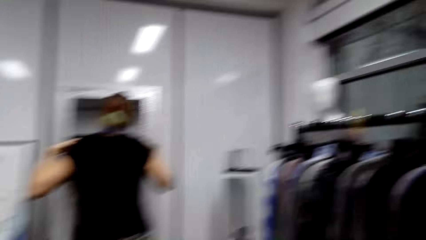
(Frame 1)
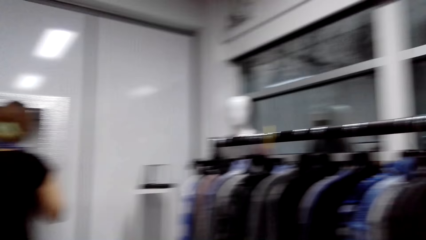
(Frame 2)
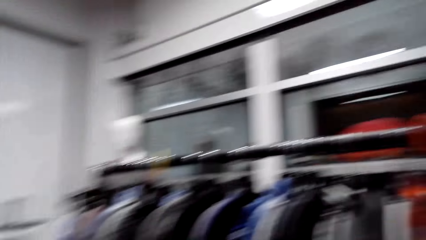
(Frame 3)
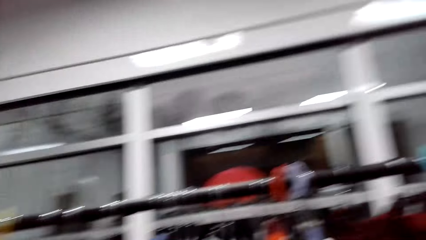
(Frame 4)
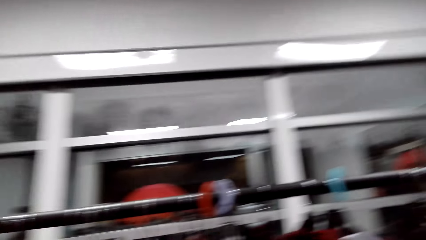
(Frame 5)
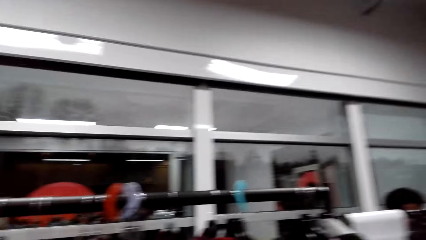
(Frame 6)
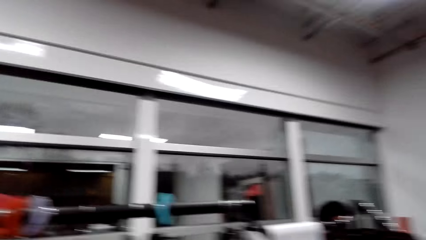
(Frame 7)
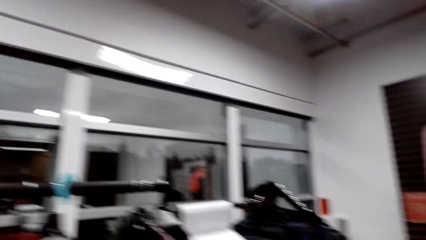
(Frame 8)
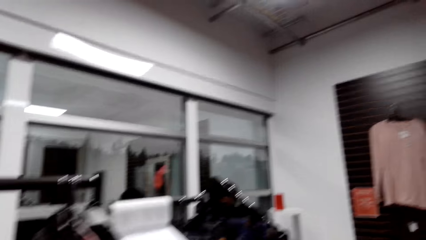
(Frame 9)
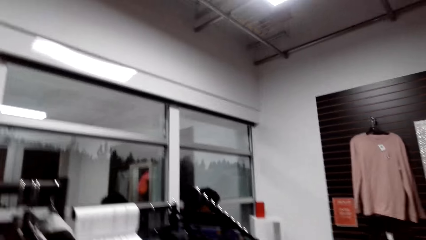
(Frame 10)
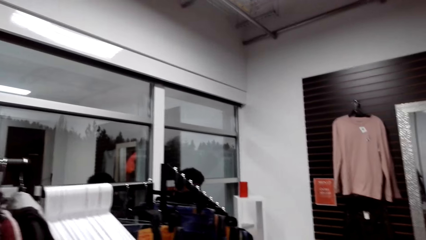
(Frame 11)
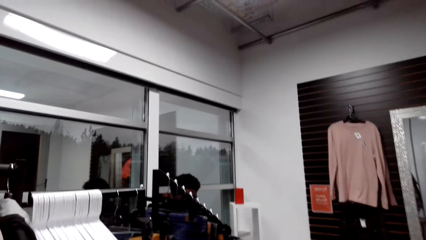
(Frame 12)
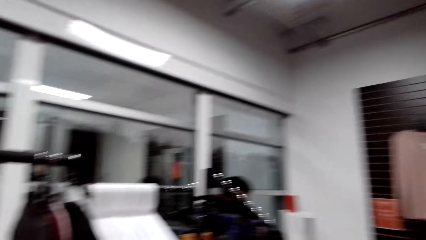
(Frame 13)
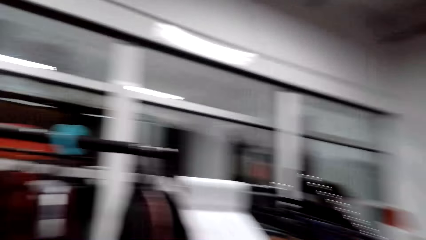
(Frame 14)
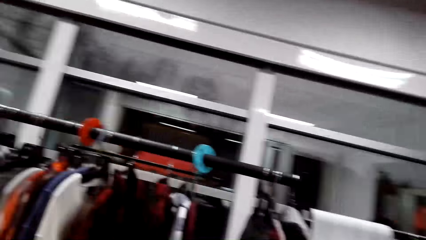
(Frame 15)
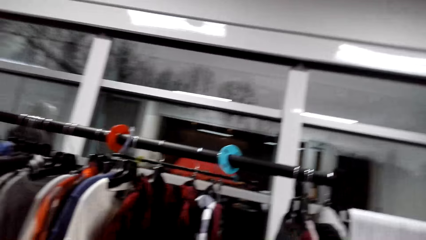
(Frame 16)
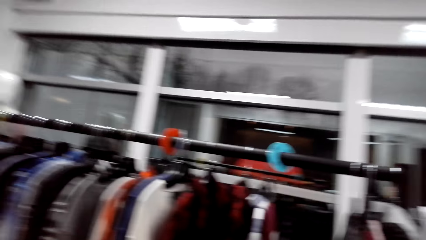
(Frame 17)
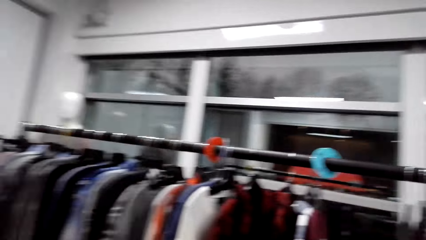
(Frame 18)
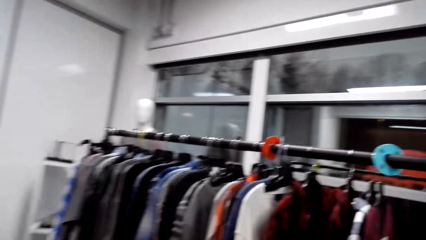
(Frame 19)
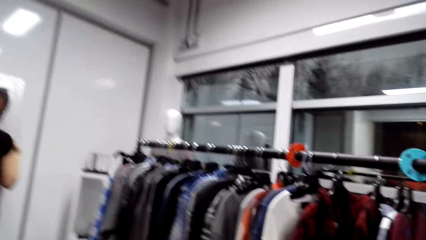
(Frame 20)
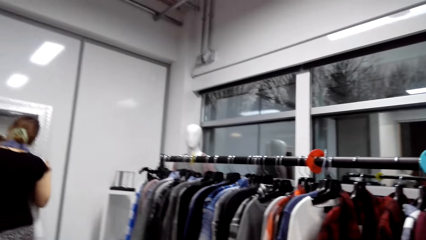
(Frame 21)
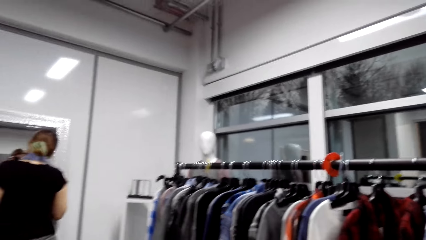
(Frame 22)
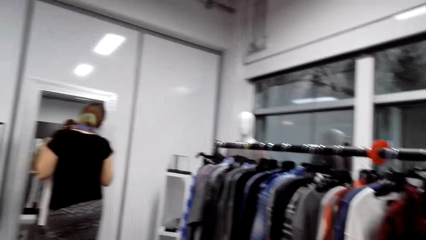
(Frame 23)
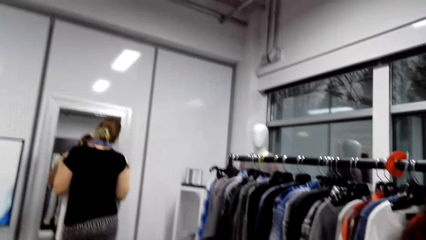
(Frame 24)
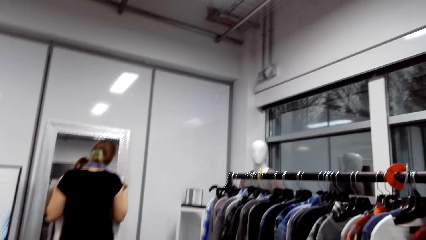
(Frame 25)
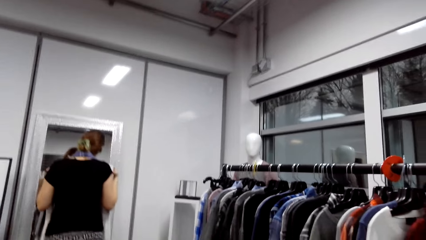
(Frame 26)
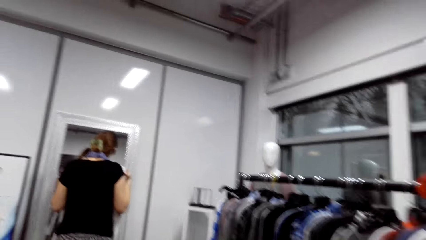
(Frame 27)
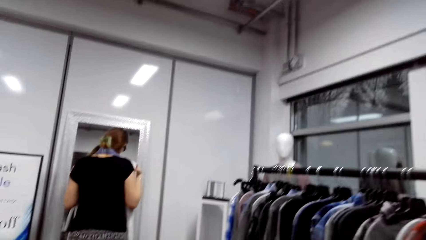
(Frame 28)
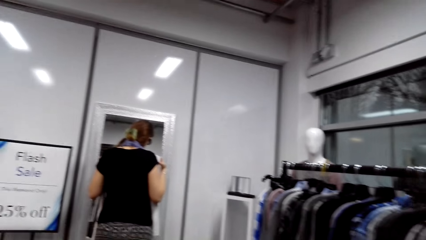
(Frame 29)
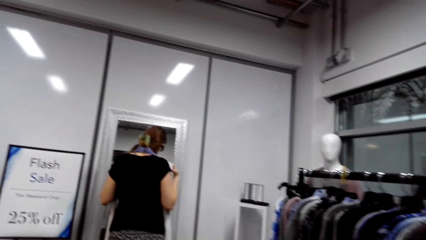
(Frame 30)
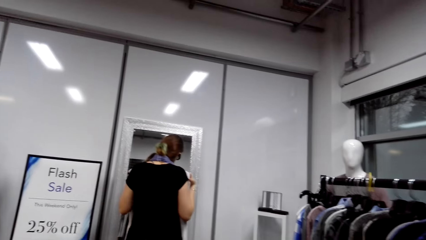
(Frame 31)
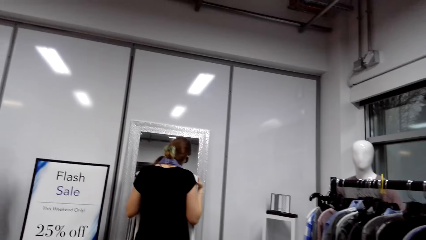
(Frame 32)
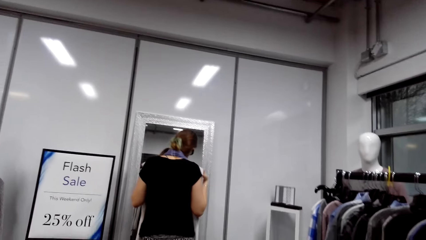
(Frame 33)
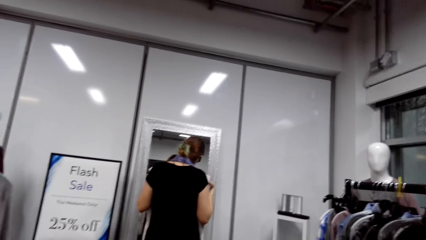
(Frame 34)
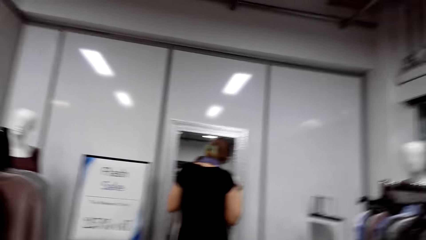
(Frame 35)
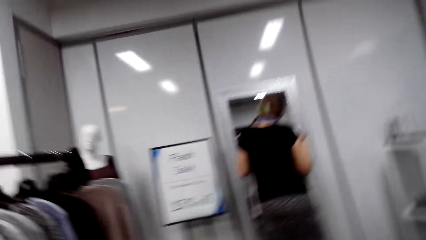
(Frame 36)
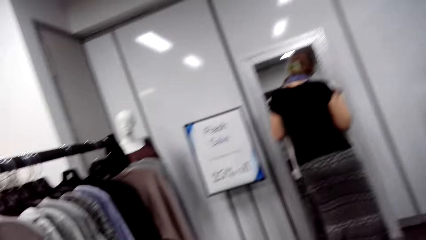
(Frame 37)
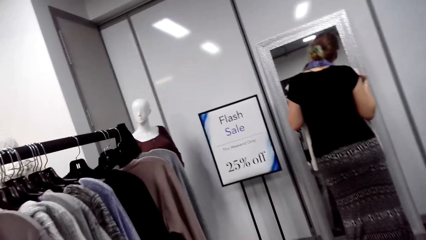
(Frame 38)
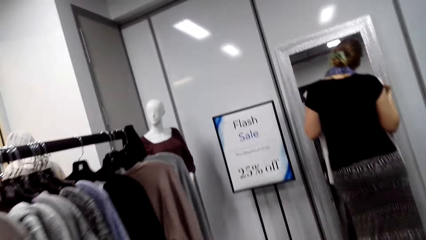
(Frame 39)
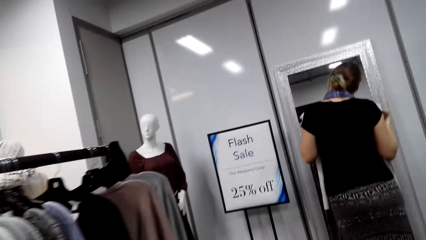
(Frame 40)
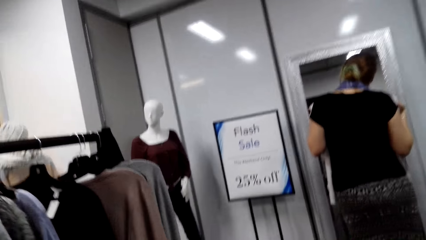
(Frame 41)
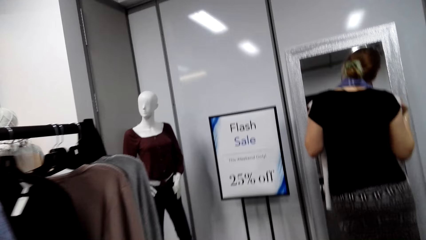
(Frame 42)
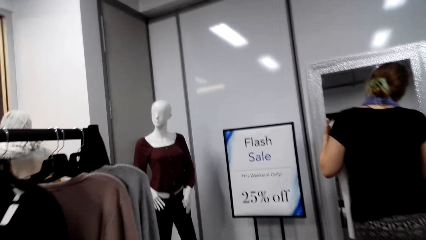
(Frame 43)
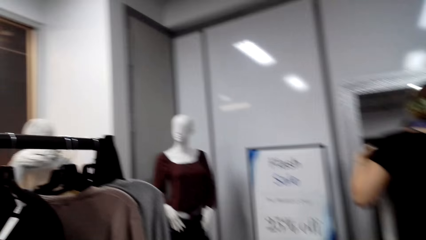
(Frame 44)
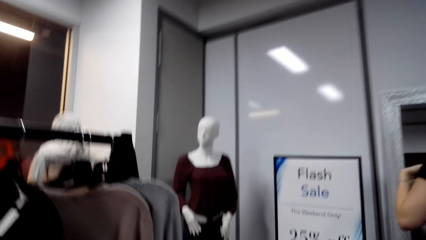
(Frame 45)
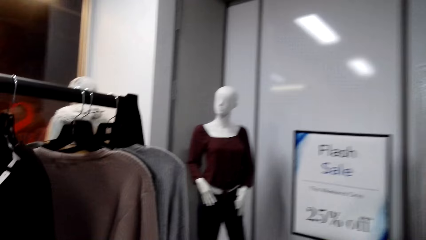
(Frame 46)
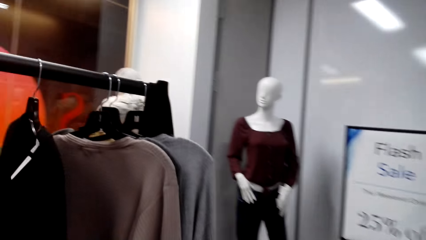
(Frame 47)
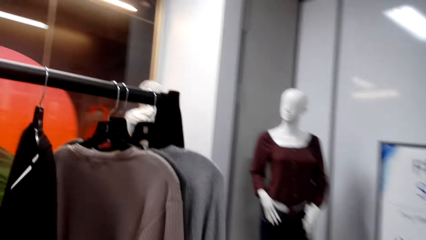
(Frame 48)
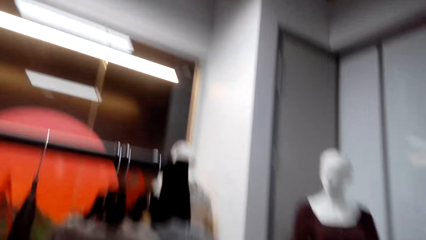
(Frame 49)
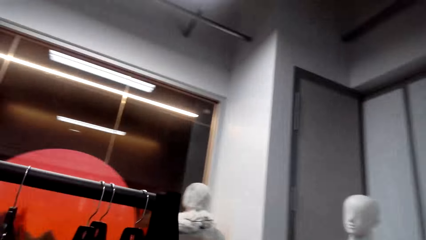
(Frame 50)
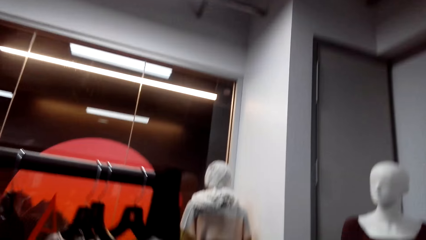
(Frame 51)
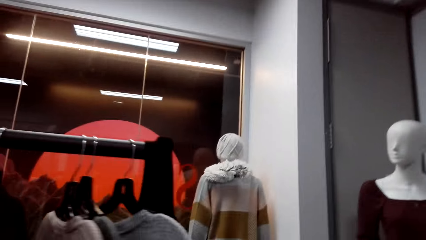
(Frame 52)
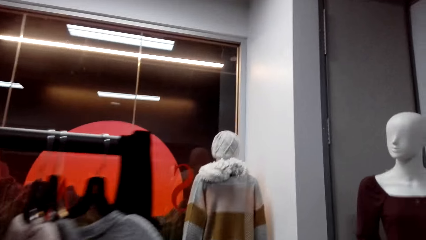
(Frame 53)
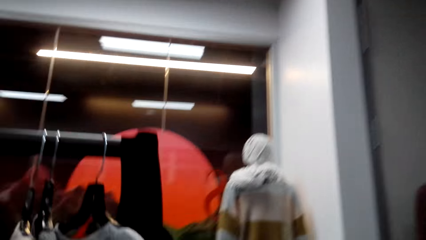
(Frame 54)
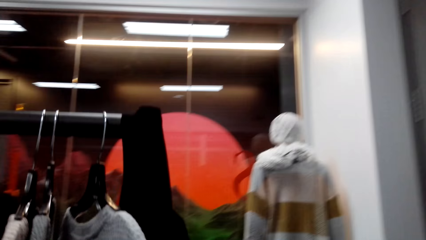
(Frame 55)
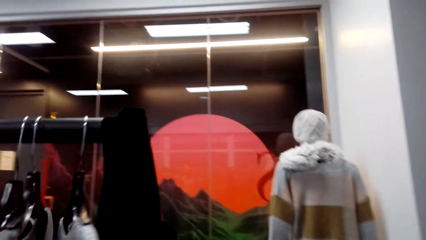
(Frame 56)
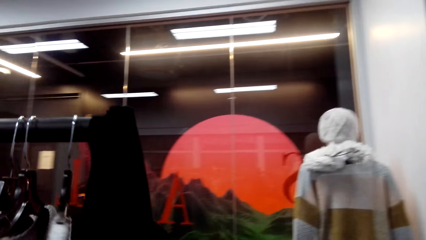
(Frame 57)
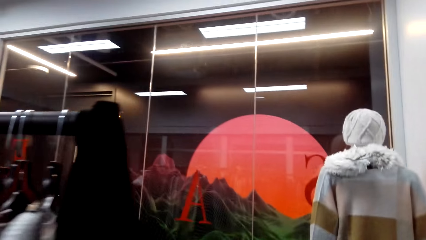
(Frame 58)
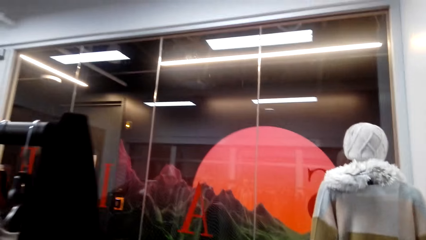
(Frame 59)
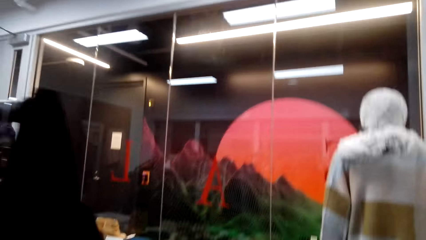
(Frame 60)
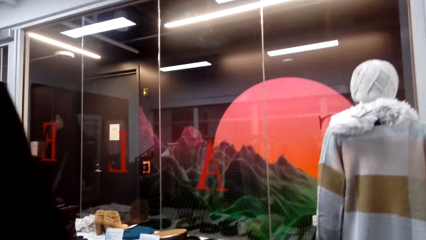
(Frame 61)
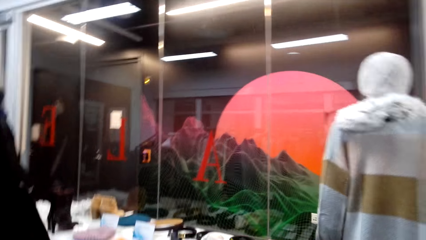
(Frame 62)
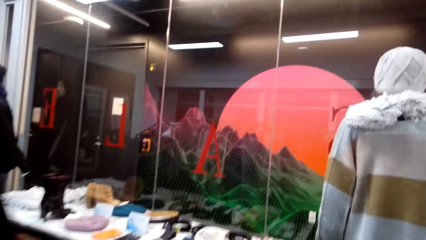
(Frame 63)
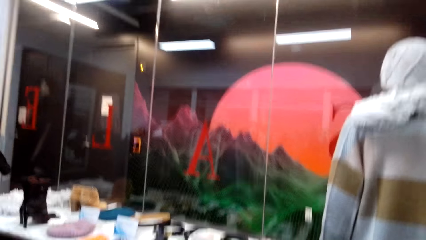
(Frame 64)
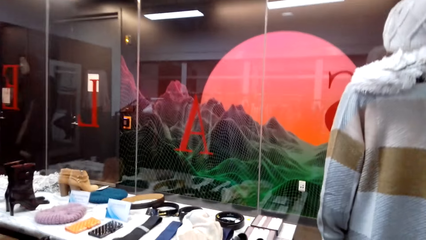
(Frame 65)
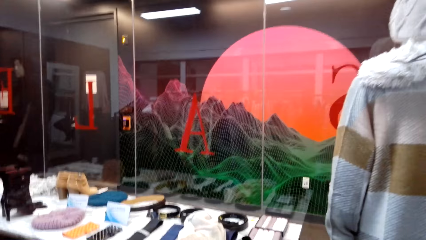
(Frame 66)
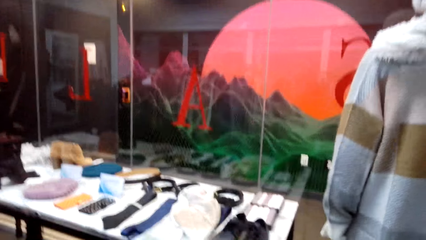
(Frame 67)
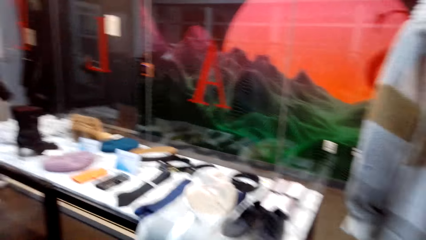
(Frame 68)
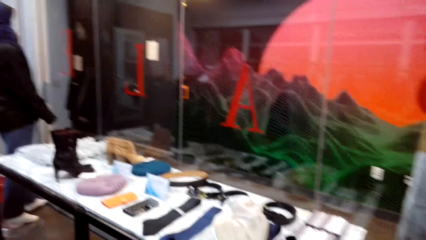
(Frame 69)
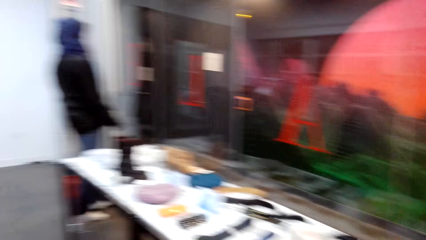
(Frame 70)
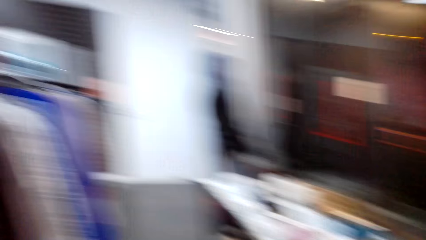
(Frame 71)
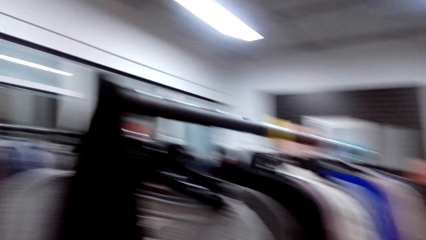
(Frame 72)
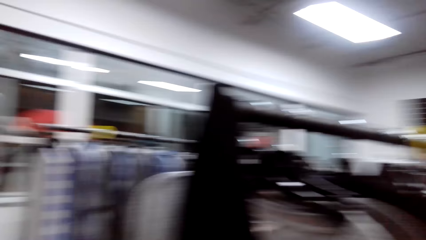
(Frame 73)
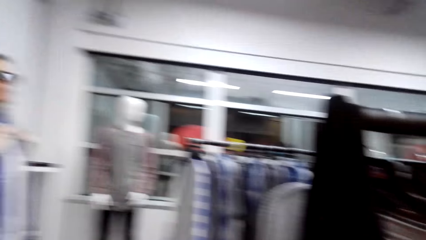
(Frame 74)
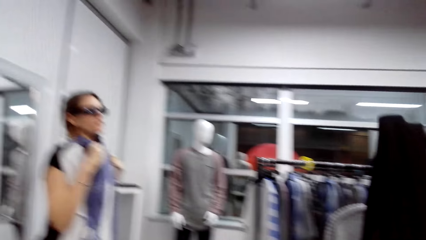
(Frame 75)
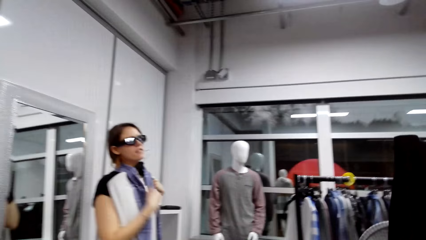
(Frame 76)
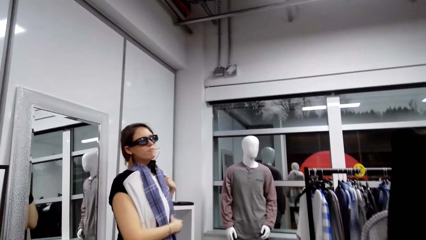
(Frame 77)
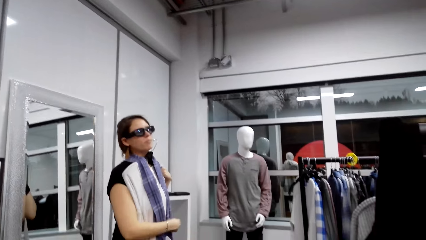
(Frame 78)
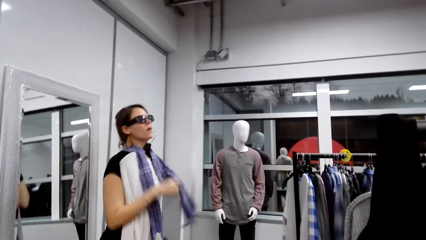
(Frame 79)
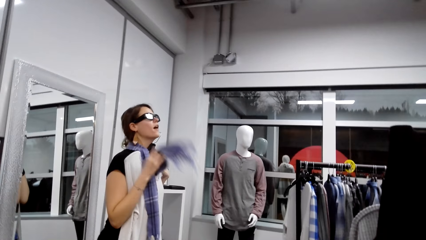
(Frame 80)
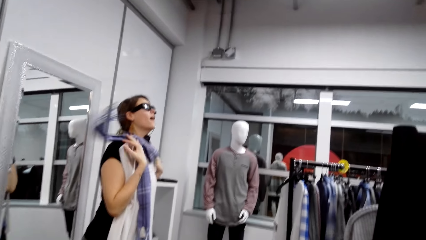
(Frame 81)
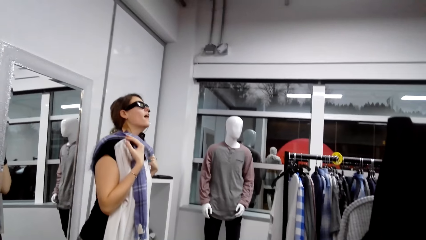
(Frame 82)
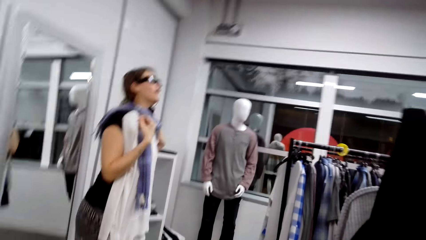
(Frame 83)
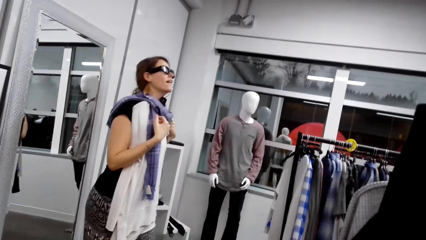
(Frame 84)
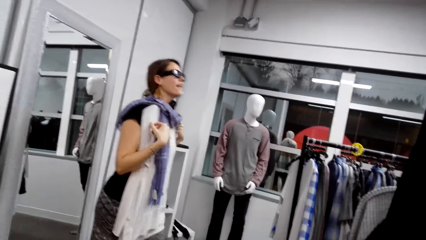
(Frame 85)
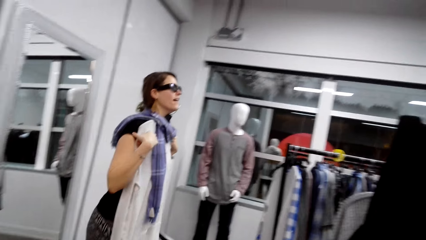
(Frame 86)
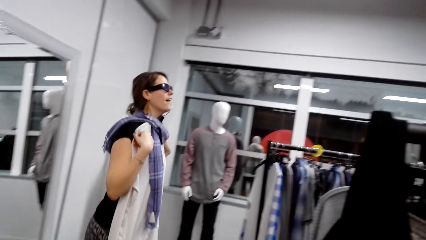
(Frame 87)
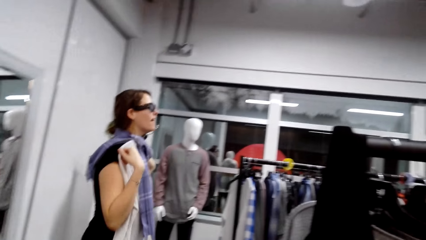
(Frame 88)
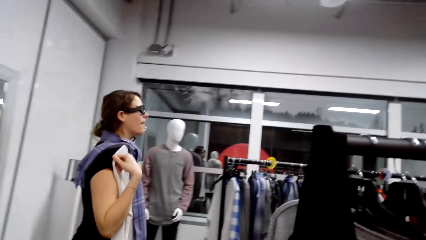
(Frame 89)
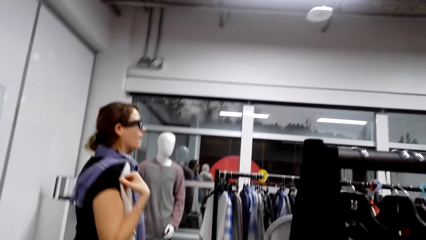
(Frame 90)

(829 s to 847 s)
The camera wearer looks around and talks. A man talks. The camera wearer talks. They walk. They talk. A woman talks. The camera wearer talks. The woman puts on the scarf. The camera wearer talks. The woman talks.
